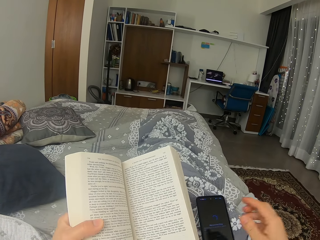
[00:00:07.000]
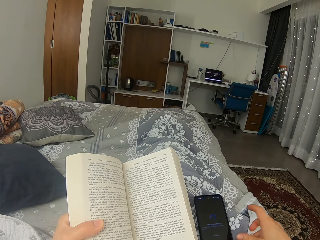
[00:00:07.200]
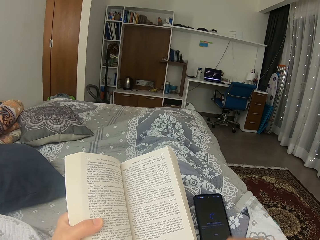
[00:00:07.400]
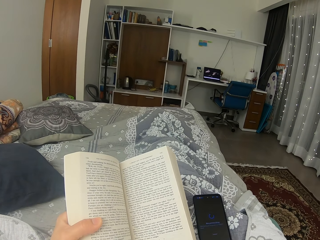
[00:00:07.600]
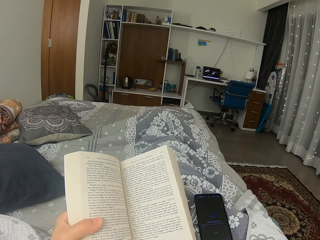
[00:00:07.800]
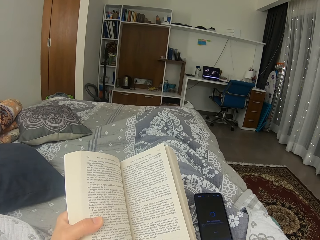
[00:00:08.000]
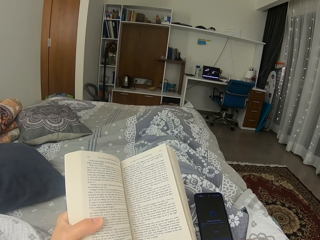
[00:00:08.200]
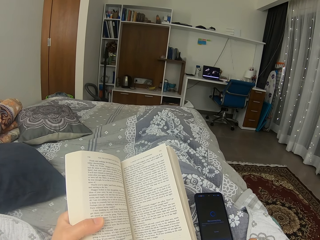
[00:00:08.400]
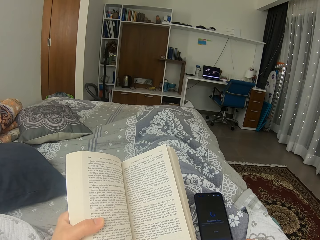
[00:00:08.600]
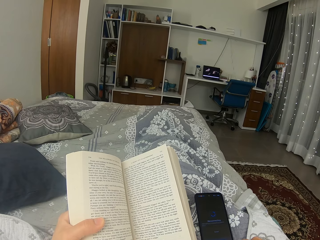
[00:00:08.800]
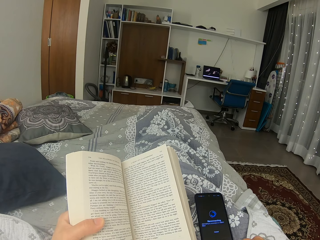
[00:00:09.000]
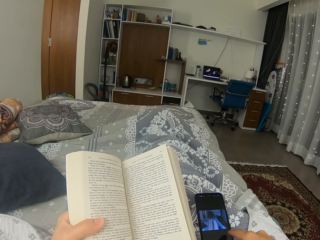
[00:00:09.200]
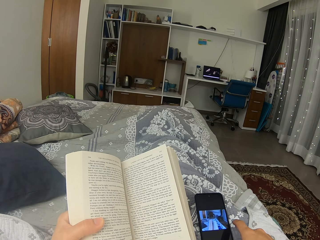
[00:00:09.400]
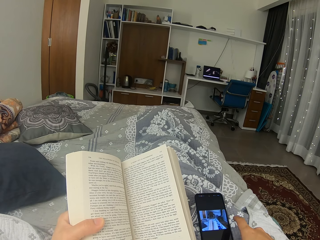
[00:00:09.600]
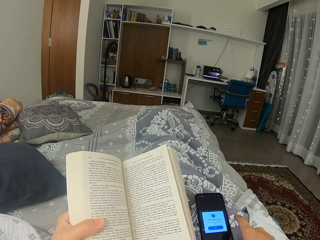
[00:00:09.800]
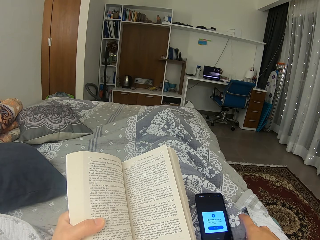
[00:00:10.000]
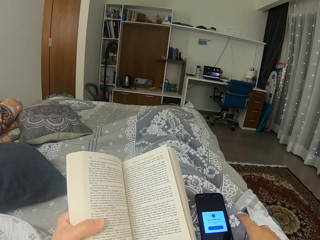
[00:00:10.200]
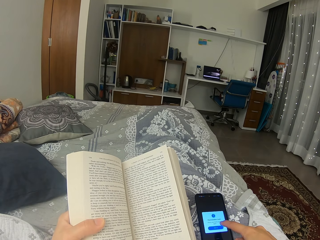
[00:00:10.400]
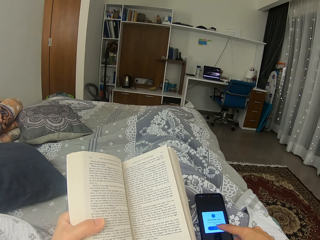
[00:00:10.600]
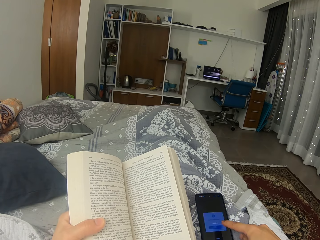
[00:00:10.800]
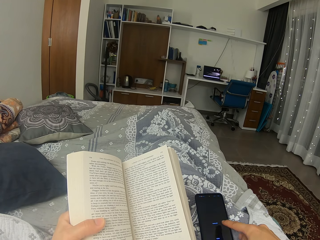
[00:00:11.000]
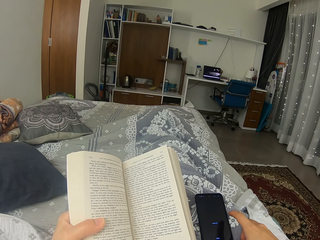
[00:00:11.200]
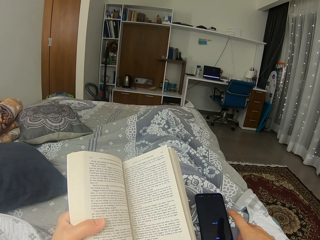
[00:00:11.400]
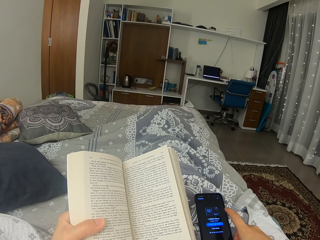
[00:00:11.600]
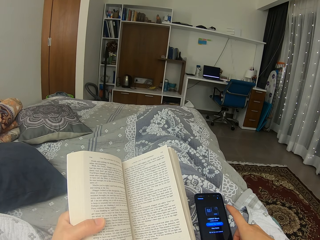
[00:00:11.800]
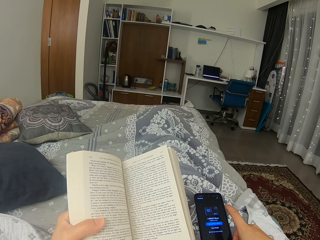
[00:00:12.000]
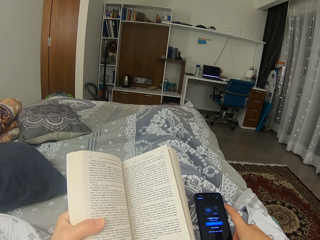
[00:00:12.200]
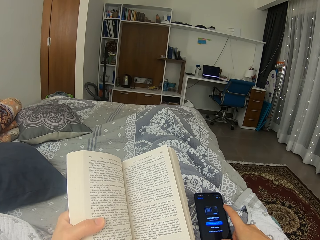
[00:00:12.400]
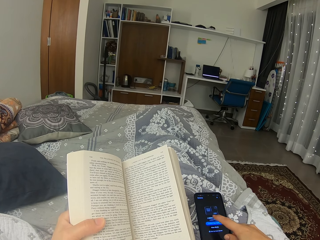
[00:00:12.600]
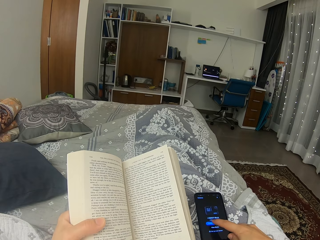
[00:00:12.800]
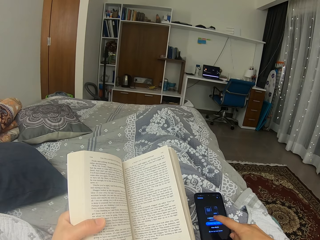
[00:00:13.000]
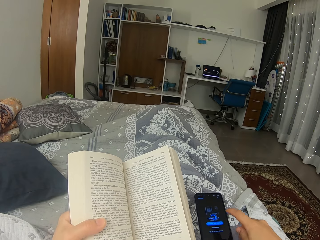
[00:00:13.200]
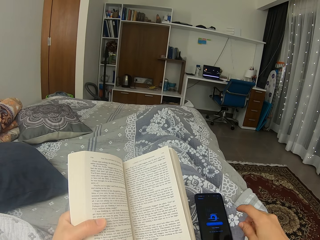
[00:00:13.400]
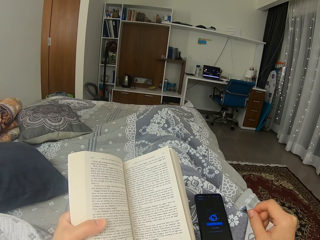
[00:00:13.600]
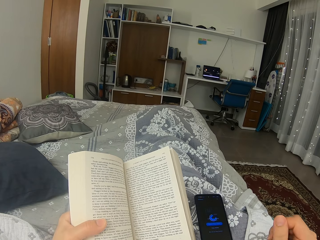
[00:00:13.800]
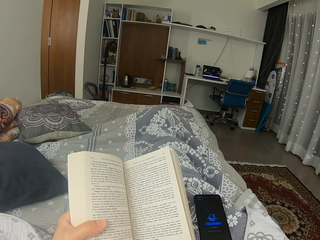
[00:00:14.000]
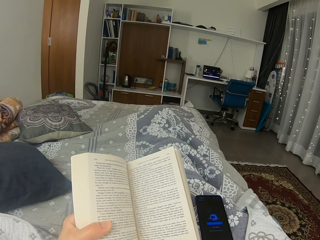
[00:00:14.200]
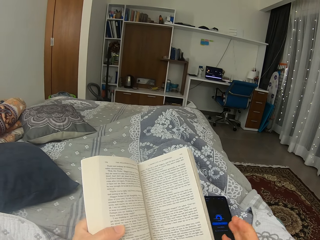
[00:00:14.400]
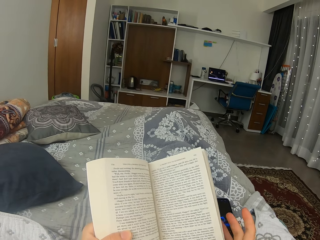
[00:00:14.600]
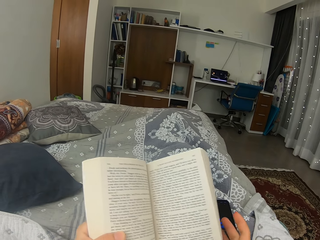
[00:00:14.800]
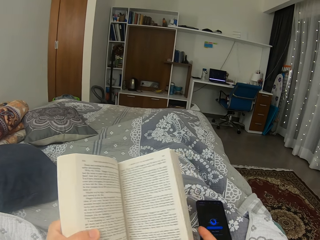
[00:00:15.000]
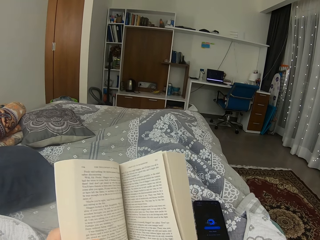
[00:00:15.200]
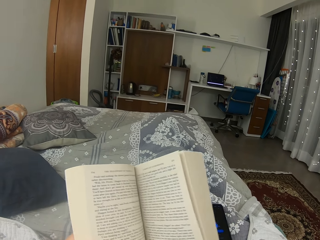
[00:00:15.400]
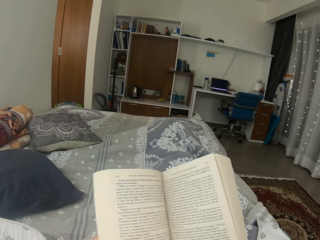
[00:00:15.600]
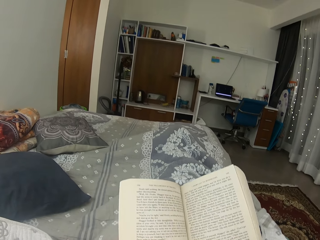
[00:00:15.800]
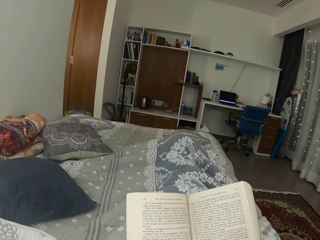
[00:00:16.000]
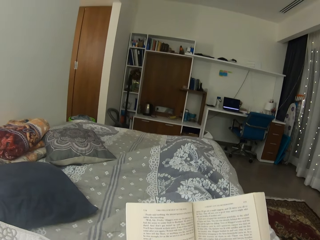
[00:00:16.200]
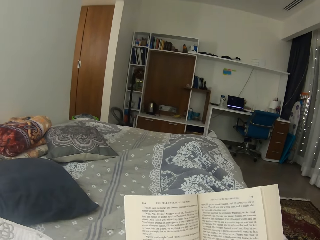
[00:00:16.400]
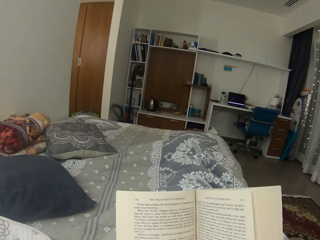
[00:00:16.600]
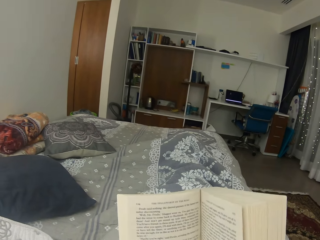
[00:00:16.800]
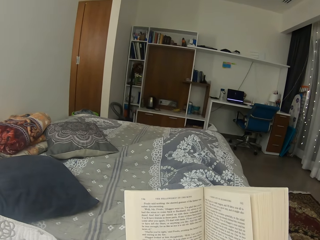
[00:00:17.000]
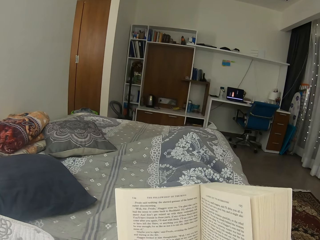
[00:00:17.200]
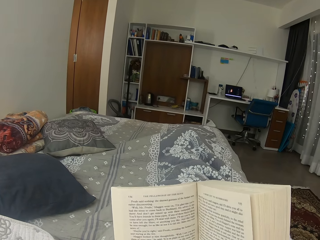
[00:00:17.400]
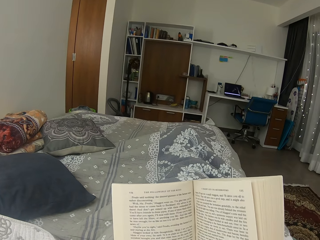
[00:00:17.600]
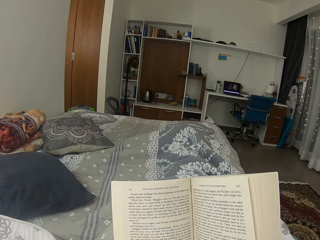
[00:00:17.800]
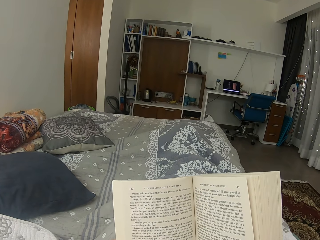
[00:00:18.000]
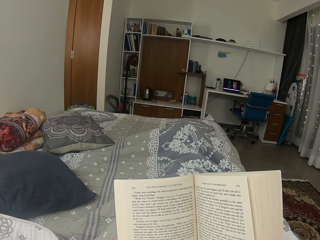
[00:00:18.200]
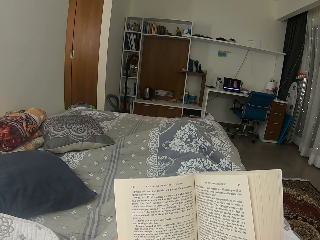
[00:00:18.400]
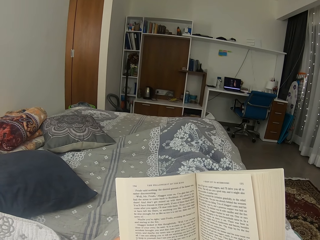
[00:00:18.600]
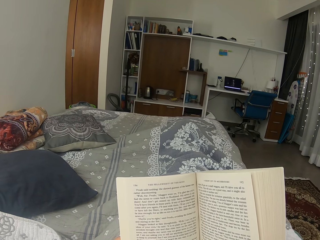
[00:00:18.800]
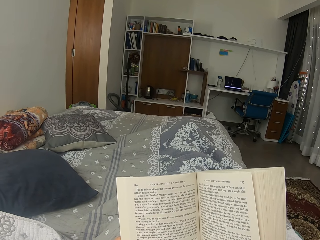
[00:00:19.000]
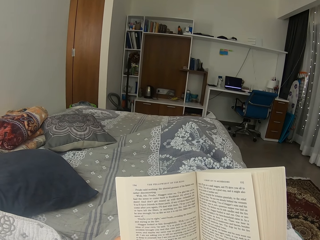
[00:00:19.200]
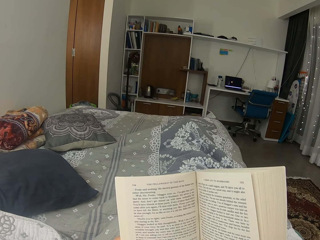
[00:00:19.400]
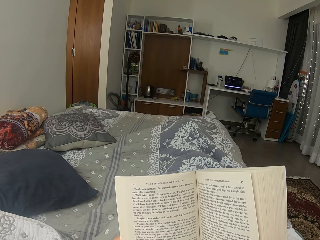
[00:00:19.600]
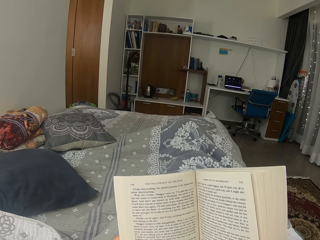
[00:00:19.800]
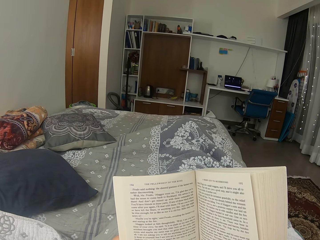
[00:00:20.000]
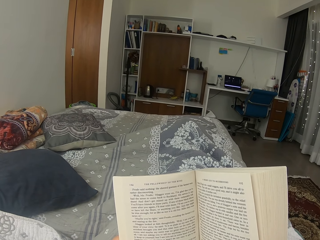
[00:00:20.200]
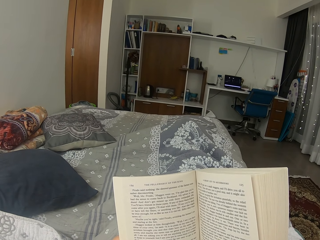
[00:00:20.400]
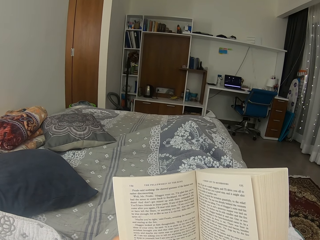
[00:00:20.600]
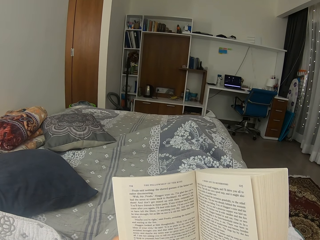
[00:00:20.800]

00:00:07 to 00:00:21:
The camera wearer operates her phone. They check the phone. They move the book a bit. They read the book.

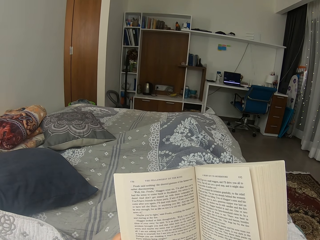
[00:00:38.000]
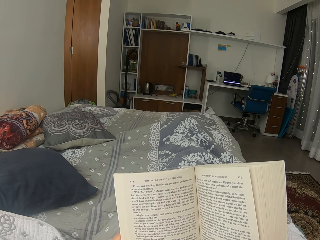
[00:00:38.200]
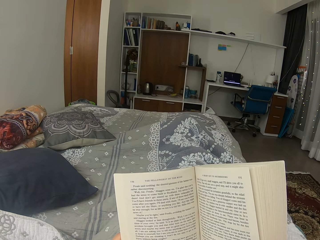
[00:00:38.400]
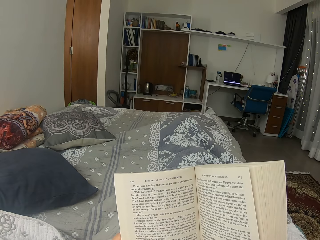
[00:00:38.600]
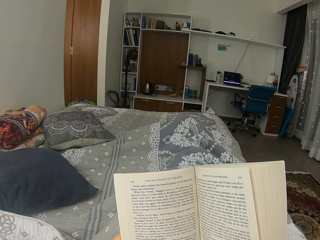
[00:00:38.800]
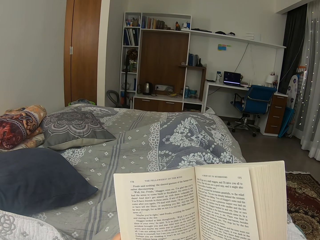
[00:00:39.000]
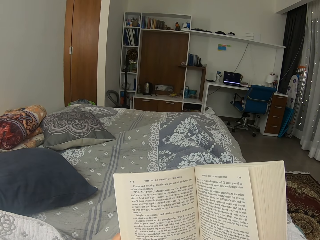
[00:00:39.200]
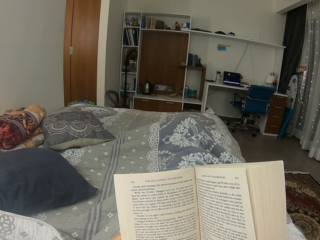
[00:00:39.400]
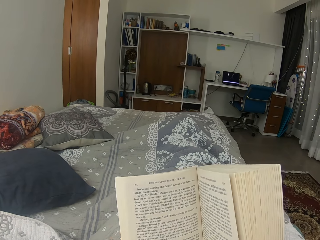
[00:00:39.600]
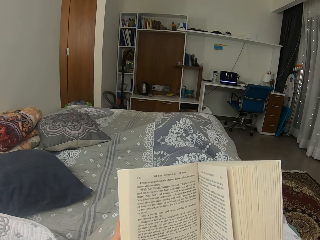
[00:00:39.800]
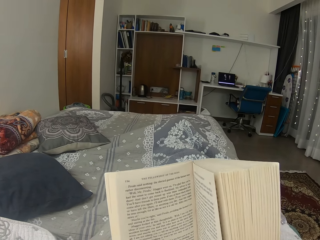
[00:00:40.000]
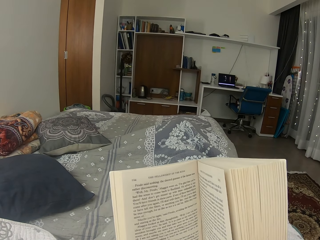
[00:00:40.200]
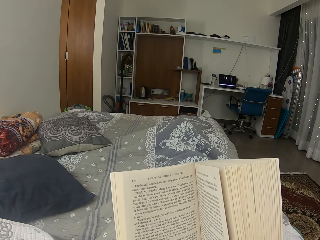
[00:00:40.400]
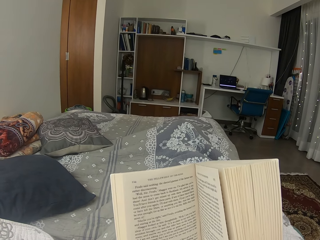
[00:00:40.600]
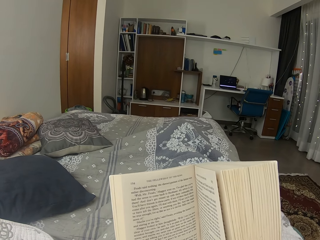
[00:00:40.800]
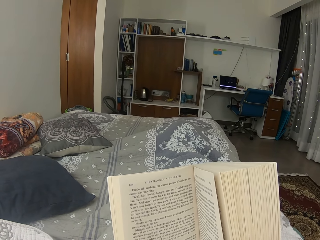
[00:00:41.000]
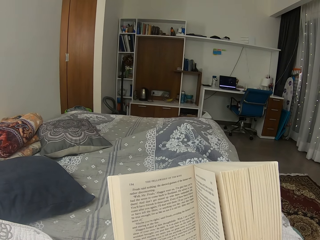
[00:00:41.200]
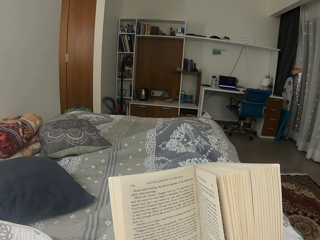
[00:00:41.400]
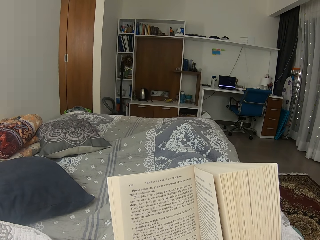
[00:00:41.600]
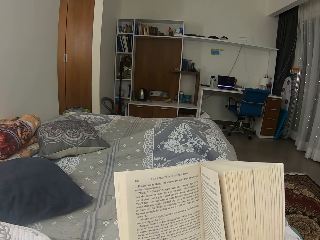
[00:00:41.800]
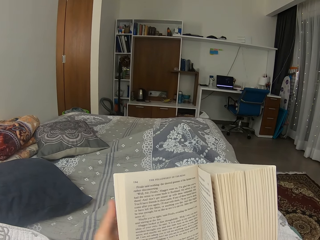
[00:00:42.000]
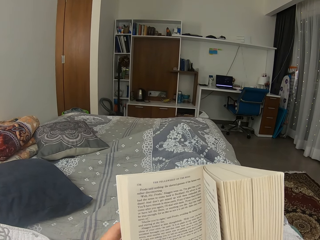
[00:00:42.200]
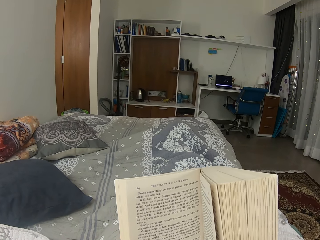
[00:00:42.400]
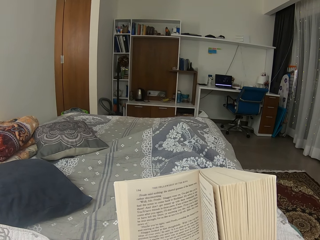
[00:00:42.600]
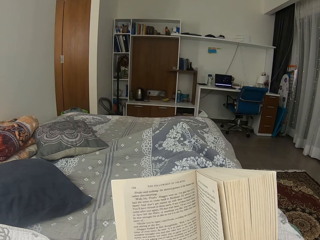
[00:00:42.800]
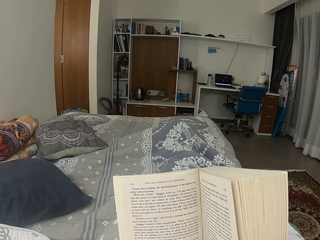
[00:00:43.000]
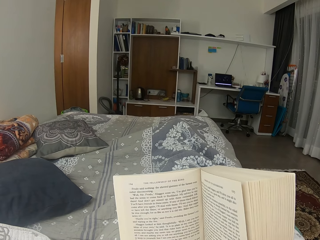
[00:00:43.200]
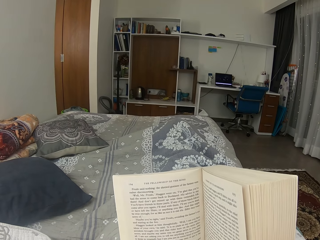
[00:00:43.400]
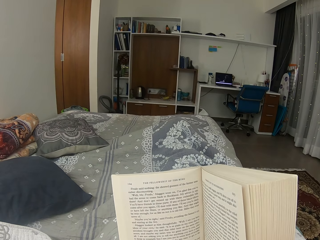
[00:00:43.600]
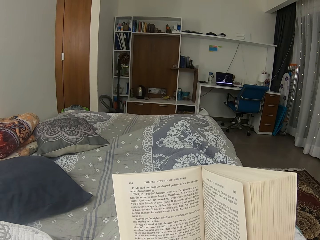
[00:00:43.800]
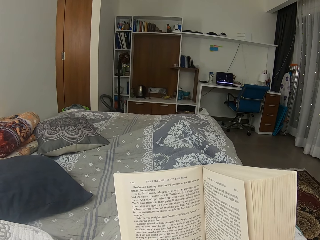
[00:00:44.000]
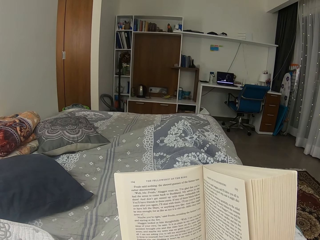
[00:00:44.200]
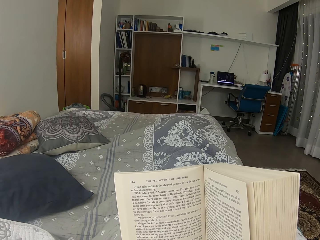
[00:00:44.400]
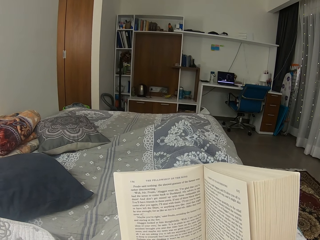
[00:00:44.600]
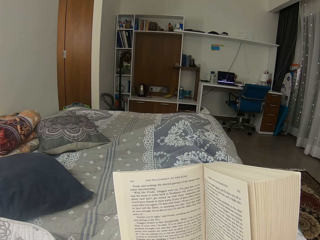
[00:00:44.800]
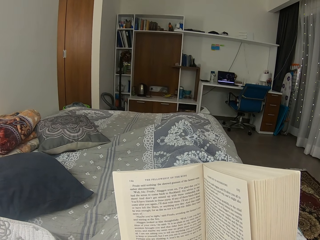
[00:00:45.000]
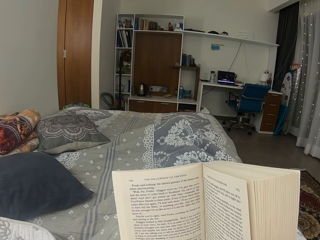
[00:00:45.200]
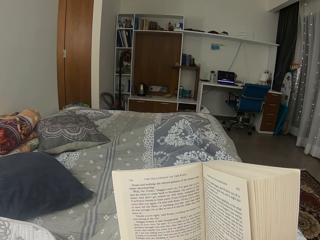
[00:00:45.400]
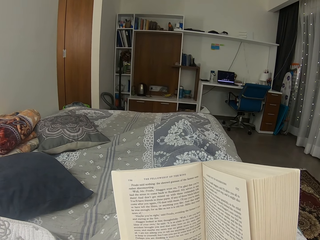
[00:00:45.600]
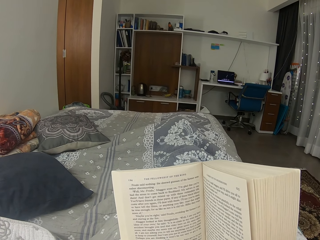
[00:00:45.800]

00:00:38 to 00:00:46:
The camera wearer moves the book a bit.
